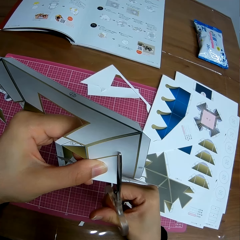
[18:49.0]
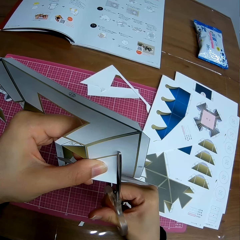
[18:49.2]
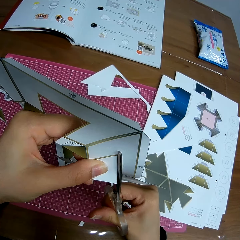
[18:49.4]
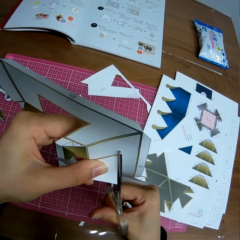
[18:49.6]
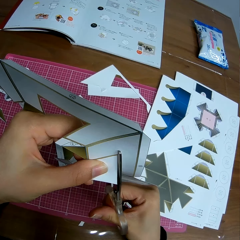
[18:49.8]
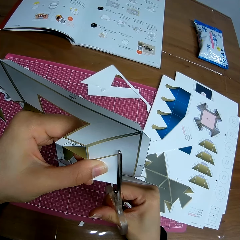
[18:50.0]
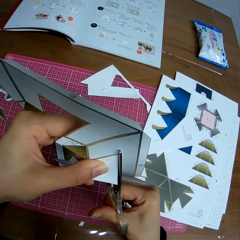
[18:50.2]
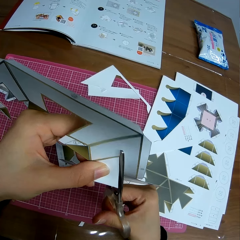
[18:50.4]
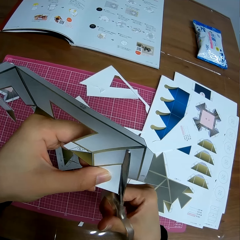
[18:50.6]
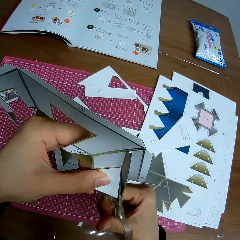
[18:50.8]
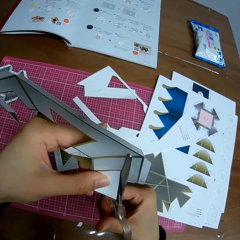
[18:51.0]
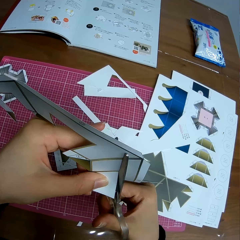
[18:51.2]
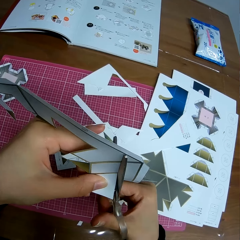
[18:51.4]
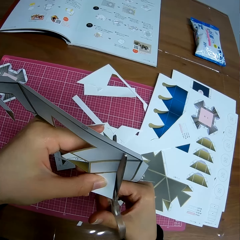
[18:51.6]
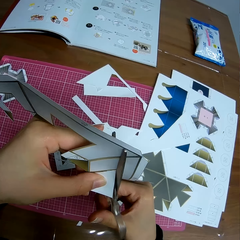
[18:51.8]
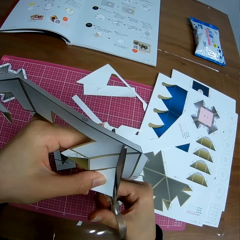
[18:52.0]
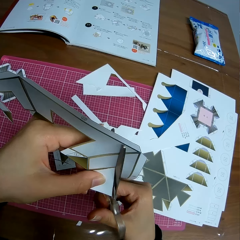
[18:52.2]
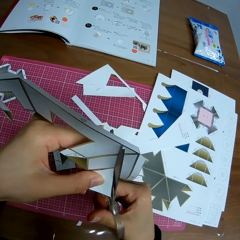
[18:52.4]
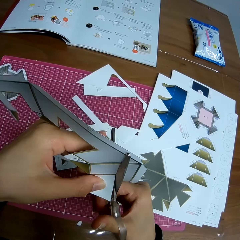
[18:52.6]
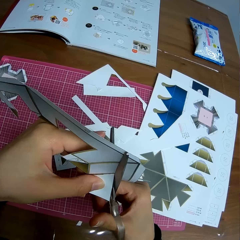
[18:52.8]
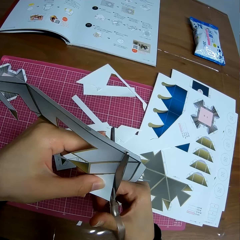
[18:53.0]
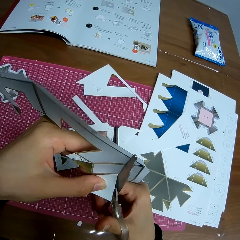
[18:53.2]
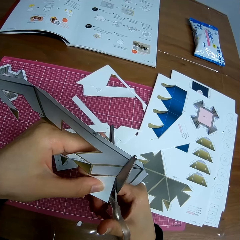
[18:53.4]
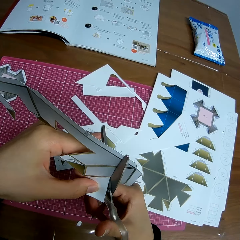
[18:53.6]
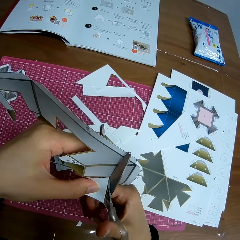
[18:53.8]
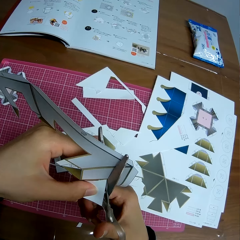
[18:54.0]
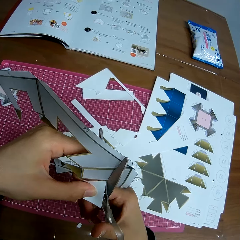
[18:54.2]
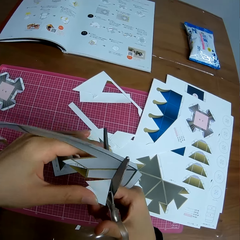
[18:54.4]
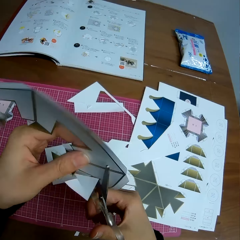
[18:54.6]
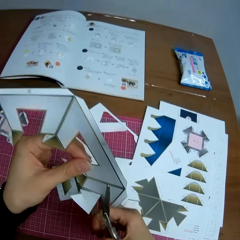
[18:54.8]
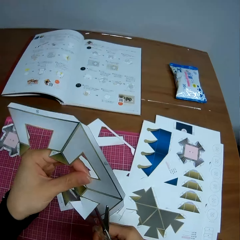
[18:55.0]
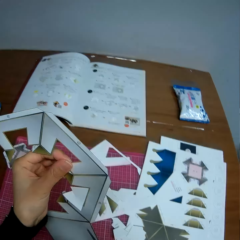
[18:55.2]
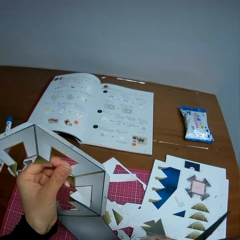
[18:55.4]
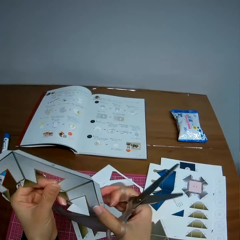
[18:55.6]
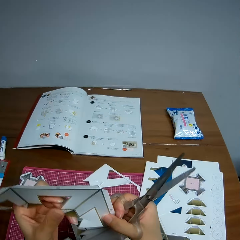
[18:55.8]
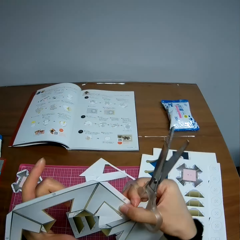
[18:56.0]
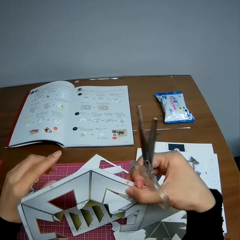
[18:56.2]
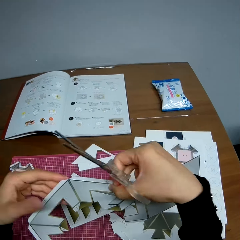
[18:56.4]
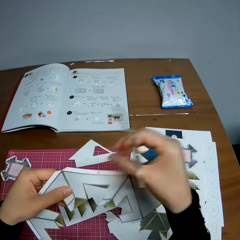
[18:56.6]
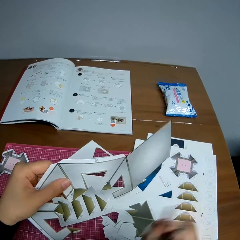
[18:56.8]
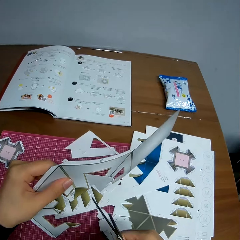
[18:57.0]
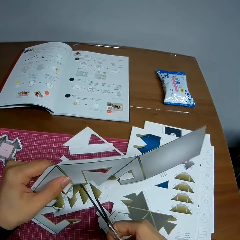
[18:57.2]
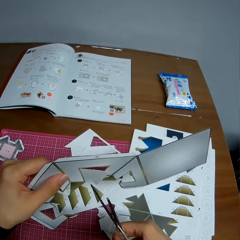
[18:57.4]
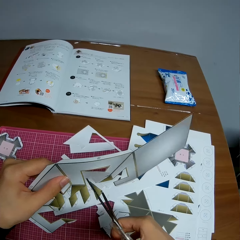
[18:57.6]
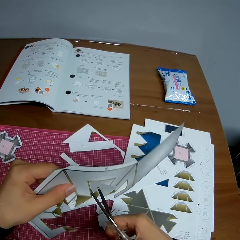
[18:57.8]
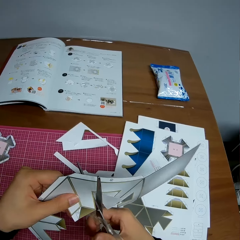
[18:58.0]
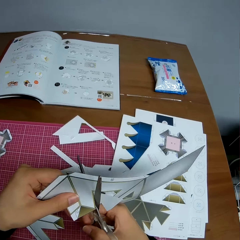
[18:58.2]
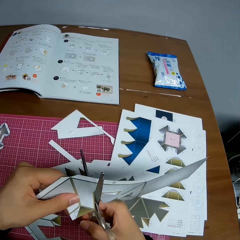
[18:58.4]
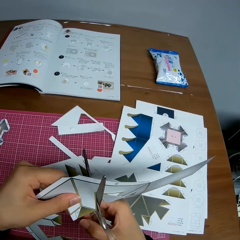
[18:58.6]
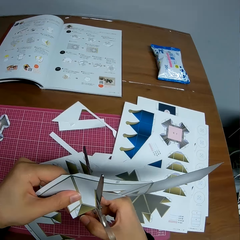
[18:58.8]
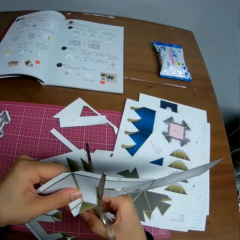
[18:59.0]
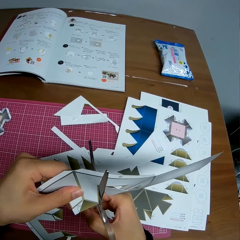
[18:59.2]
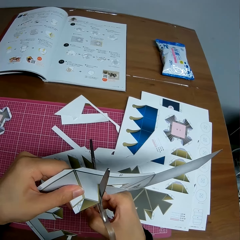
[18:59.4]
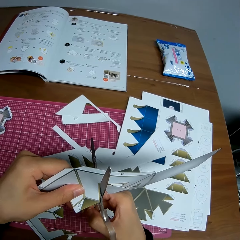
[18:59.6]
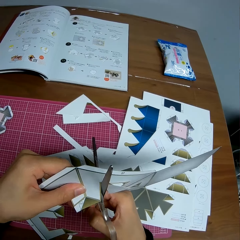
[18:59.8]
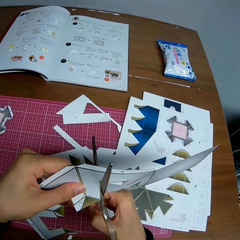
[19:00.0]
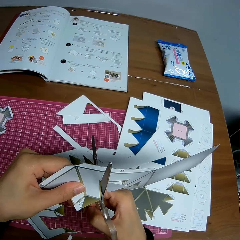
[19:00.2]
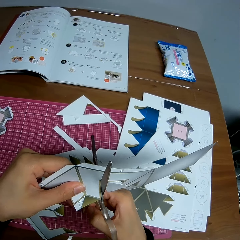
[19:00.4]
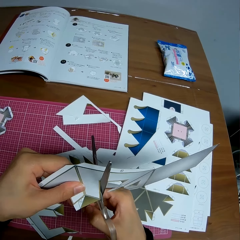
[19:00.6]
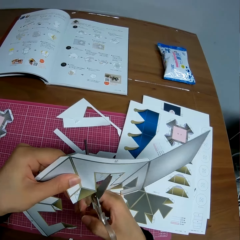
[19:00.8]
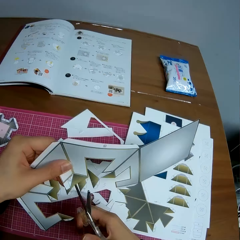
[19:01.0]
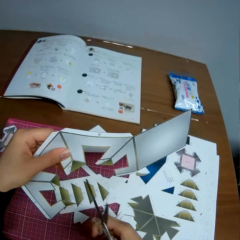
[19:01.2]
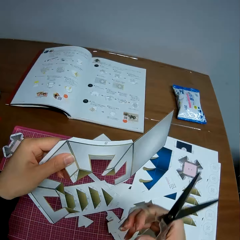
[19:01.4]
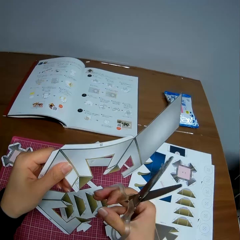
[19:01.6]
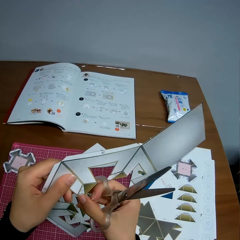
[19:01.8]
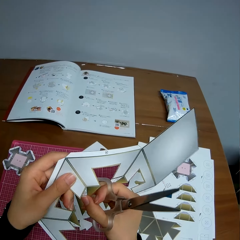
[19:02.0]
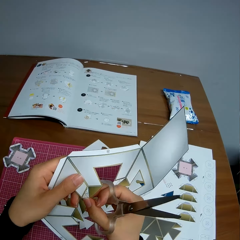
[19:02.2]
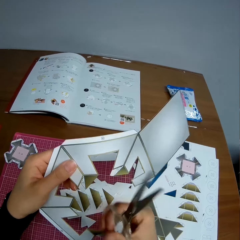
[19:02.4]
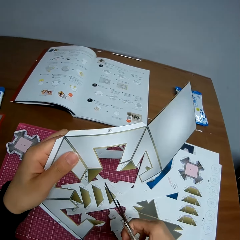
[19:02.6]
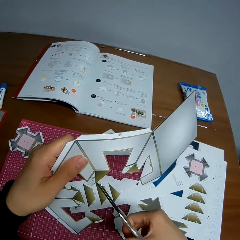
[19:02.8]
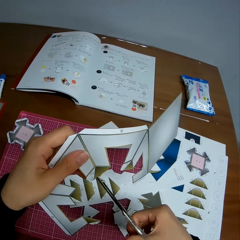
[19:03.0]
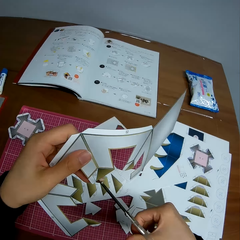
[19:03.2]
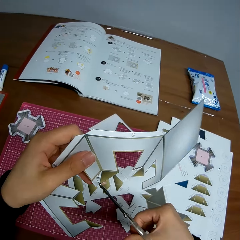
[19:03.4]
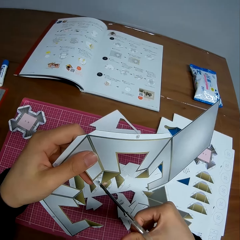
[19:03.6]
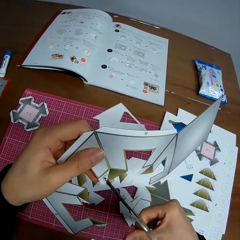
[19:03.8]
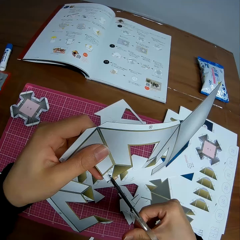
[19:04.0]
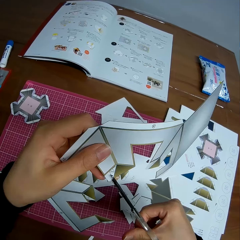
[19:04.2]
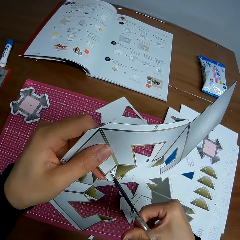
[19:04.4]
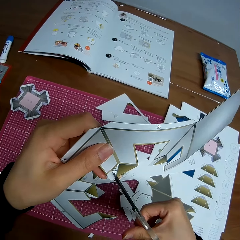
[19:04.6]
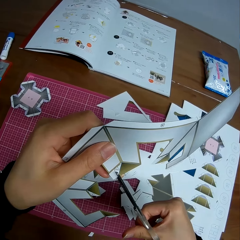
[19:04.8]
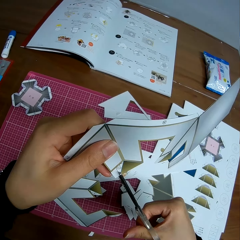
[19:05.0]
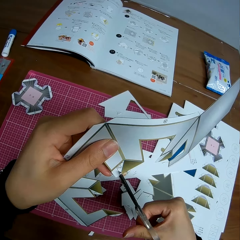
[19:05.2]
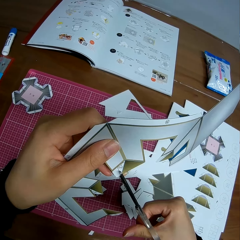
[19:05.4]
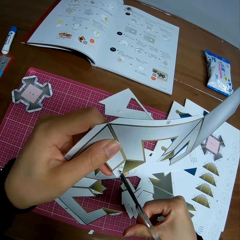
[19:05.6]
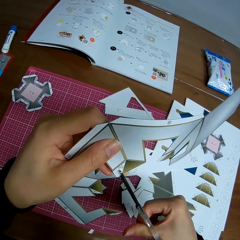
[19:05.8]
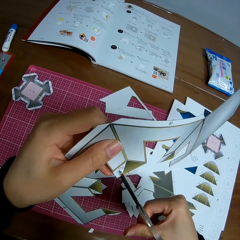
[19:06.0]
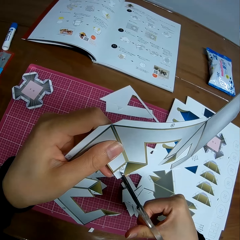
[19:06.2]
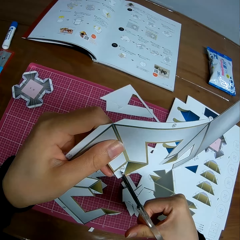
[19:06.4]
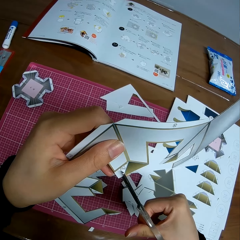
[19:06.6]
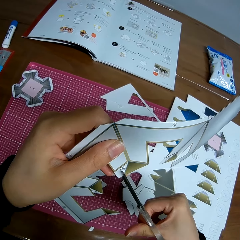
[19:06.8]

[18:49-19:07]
The camera wearer rotates the crafting paper. They cut a piece of the crafting paper. They hold the paper design and continue to cut out the paper design.

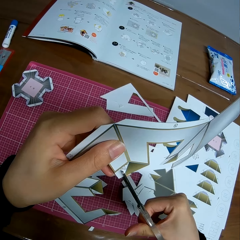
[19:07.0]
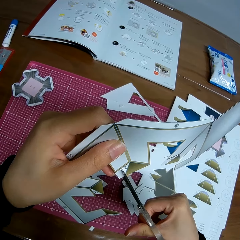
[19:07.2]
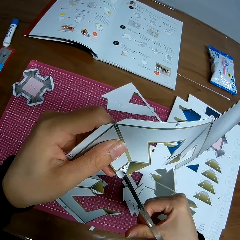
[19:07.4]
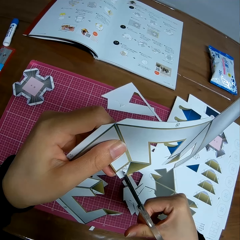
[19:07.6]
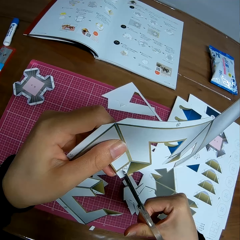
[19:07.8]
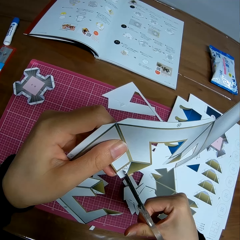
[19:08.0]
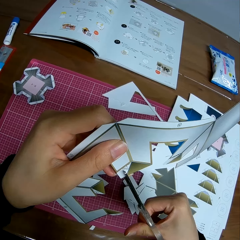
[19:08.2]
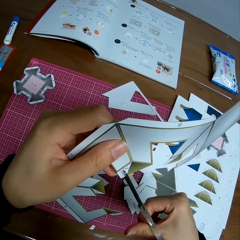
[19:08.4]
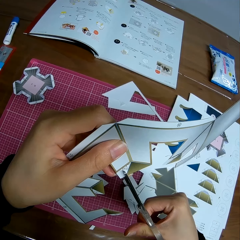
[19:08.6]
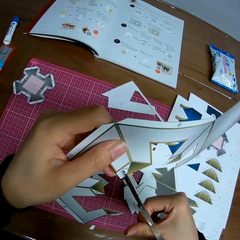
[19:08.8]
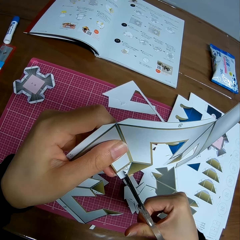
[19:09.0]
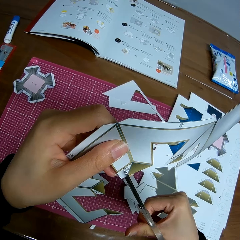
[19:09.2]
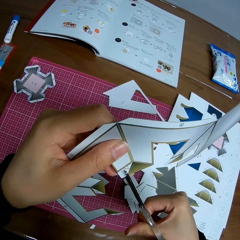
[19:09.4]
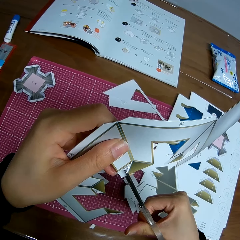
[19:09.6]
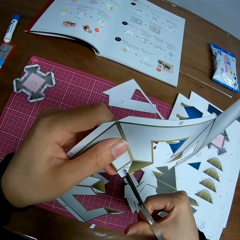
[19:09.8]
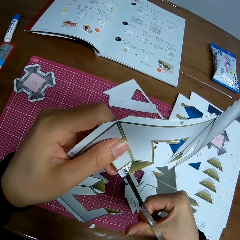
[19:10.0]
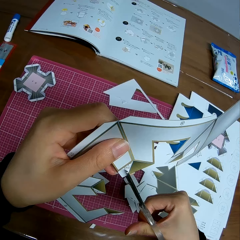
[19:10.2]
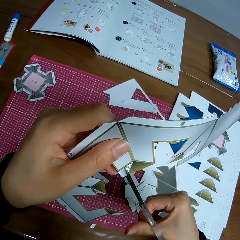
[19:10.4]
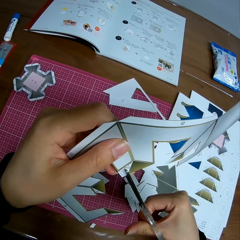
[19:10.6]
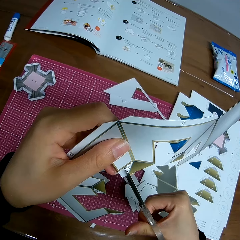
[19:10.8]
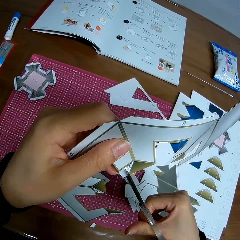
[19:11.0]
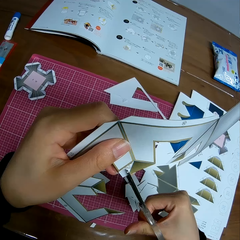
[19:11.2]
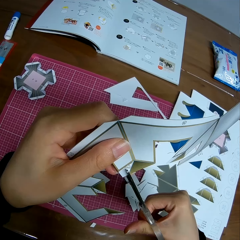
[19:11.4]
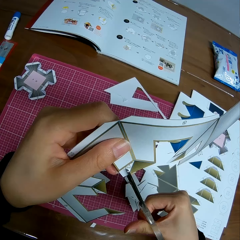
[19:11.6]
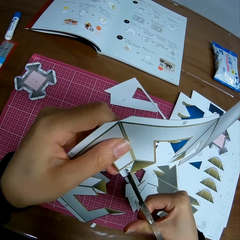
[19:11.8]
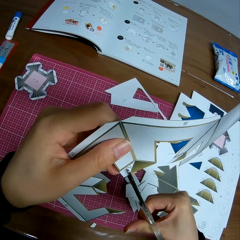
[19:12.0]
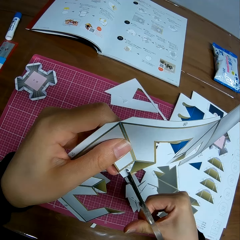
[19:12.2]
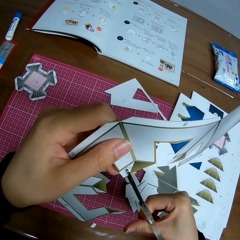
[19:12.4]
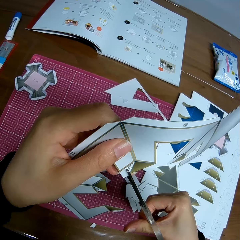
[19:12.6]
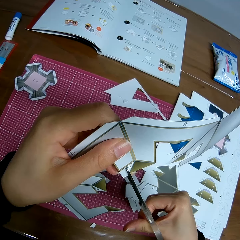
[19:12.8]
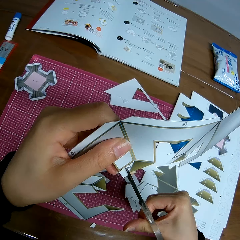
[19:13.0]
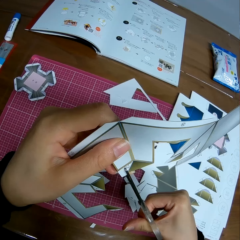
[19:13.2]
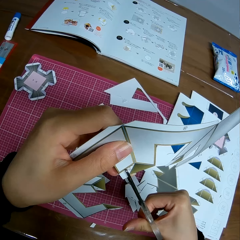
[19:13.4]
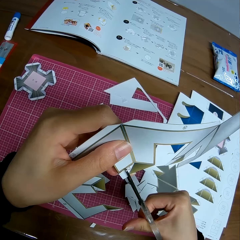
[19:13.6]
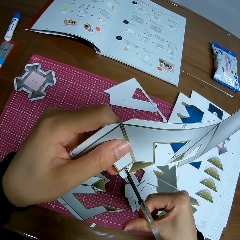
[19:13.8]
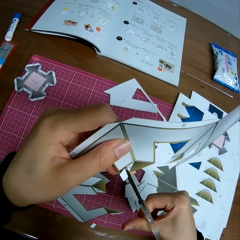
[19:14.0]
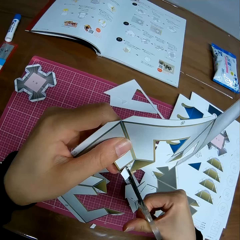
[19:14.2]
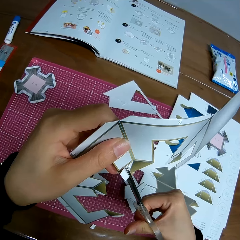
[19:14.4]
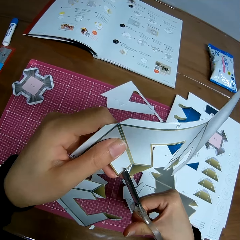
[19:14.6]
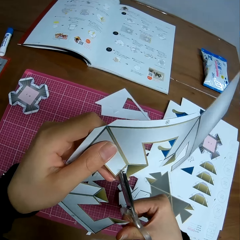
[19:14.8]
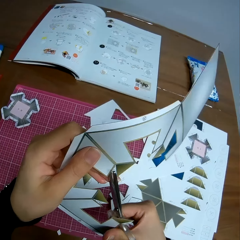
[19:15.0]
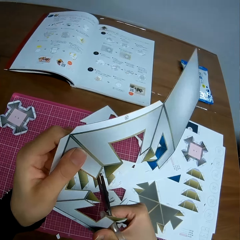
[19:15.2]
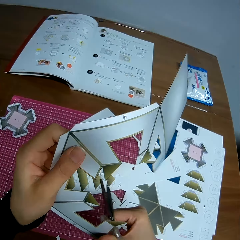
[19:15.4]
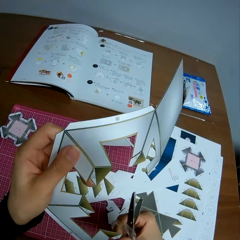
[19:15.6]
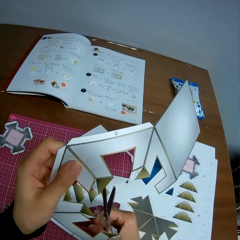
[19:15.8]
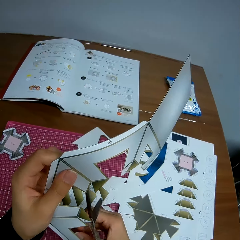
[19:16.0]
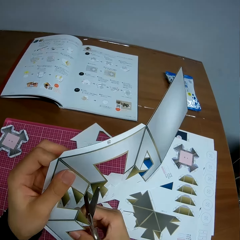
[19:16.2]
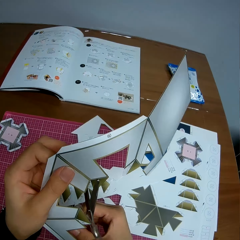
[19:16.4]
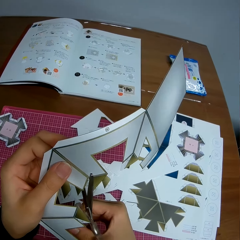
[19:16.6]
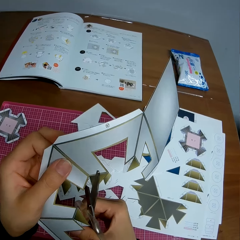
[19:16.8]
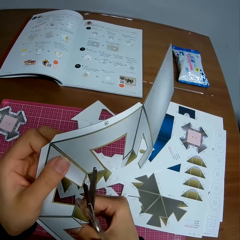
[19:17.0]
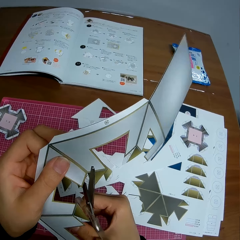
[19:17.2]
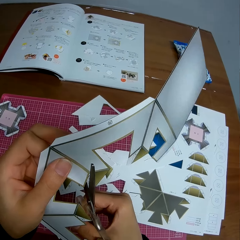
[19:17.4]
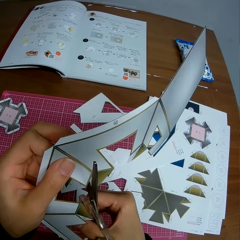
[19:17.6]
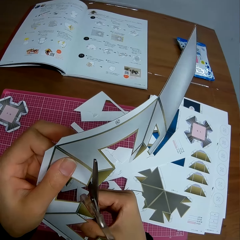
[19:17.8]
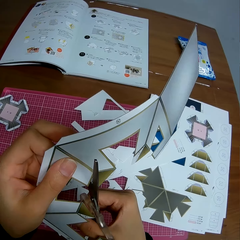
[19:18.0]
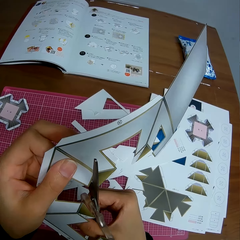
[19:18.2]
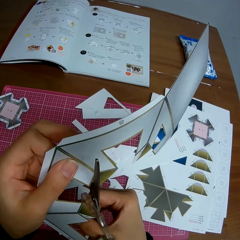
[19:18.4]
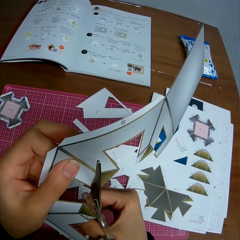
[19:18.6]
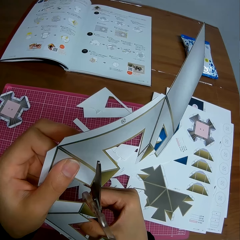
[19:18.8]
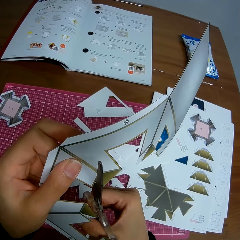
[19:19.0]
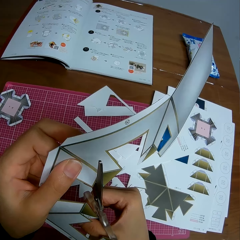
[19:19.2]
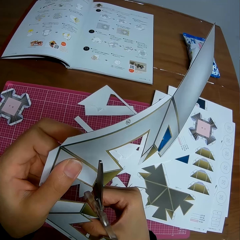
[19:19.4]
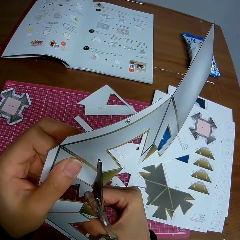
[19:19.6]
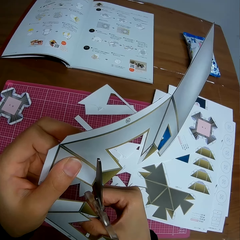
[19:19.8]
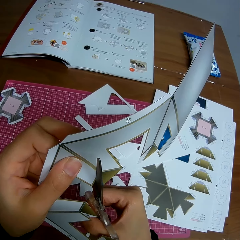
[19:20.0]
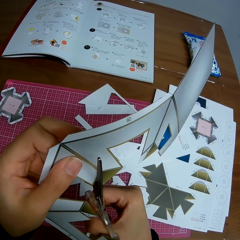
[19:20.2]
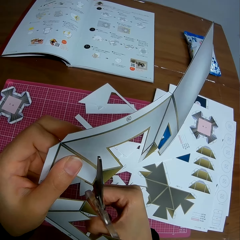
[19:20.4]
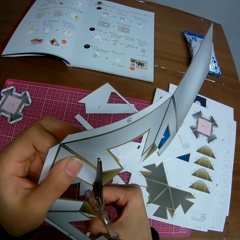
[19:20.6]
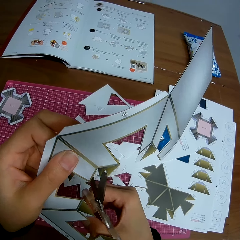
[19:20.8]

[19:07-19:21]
The camera wearer cuts a piece of crafting paper. They cut a piece of the crafting paper again.
